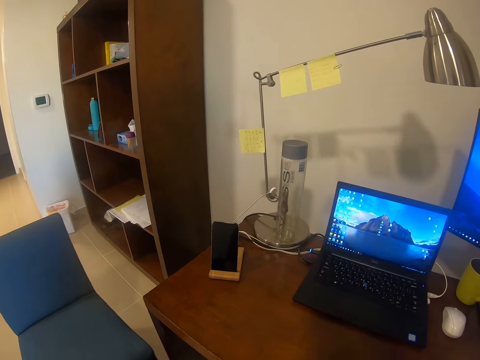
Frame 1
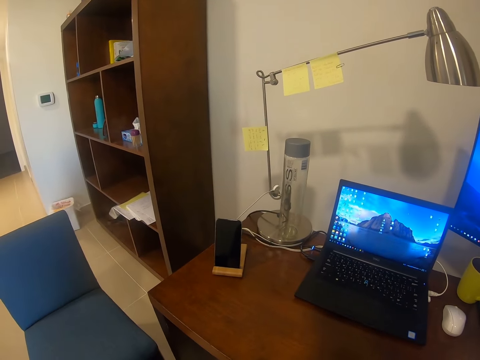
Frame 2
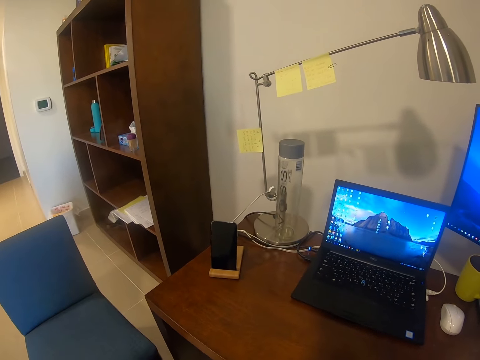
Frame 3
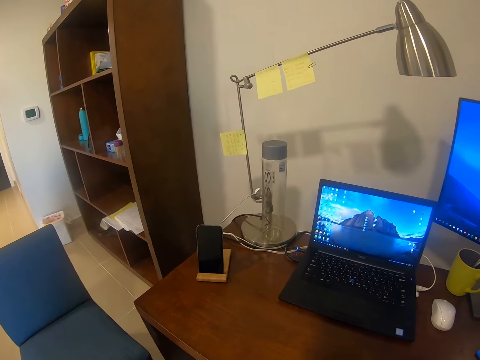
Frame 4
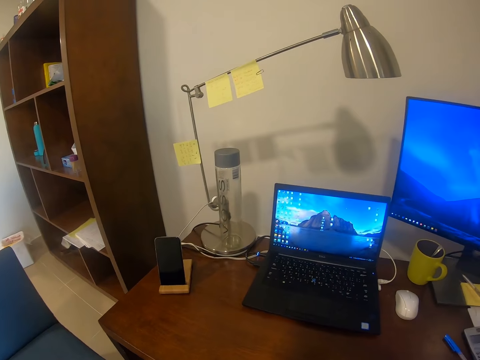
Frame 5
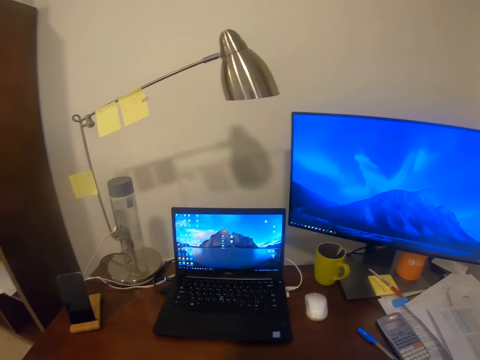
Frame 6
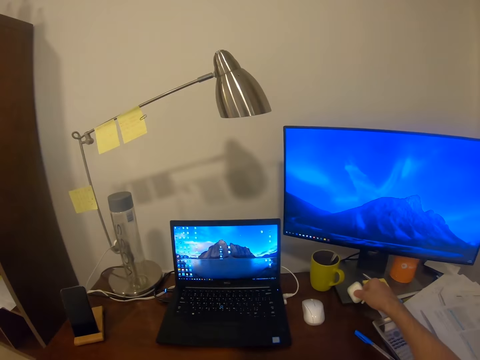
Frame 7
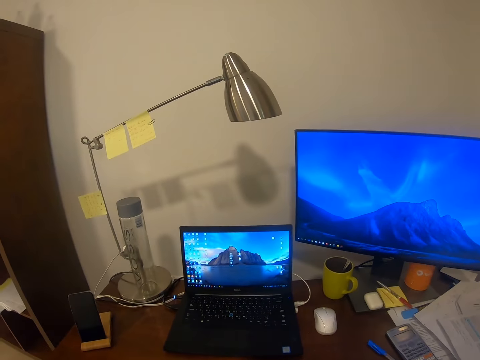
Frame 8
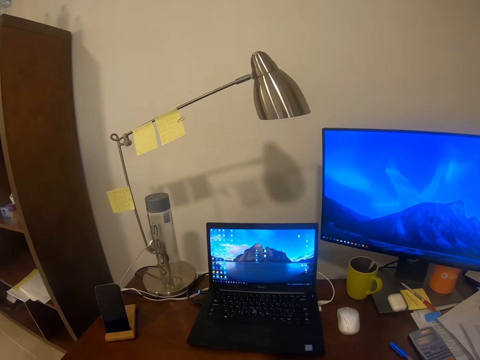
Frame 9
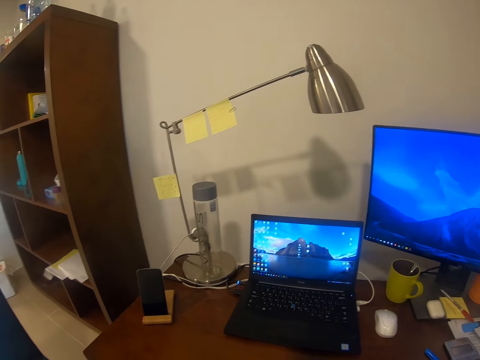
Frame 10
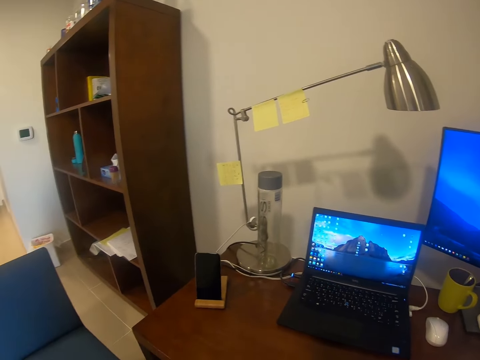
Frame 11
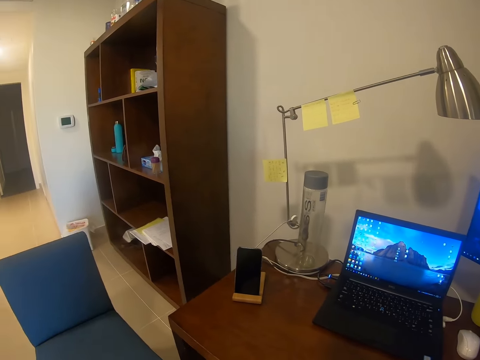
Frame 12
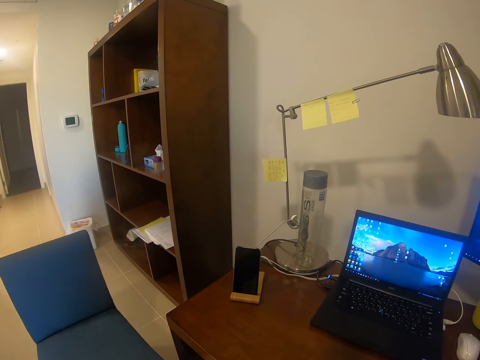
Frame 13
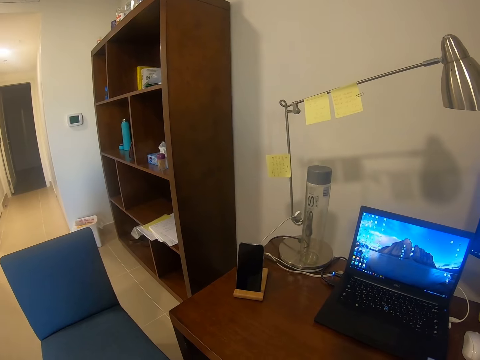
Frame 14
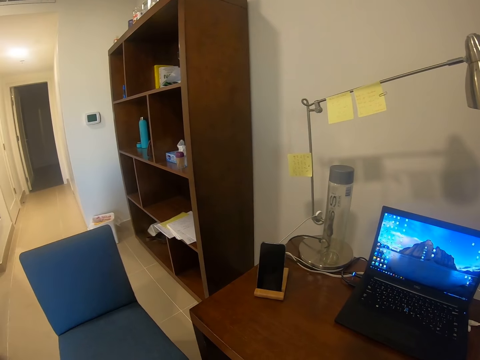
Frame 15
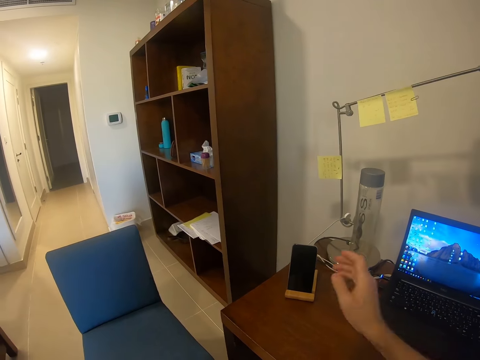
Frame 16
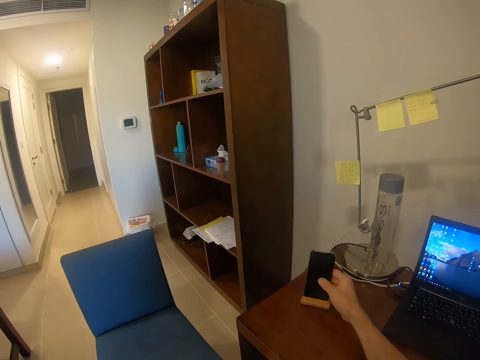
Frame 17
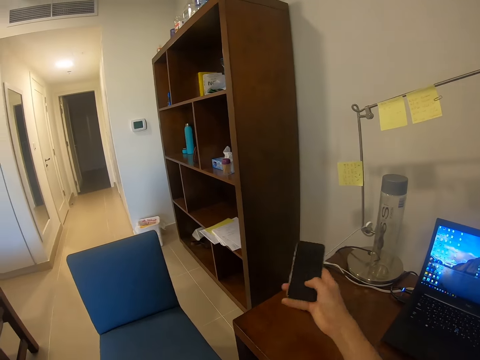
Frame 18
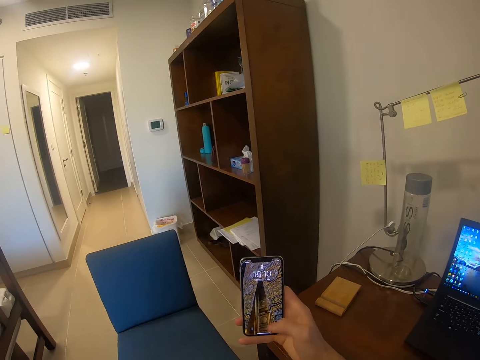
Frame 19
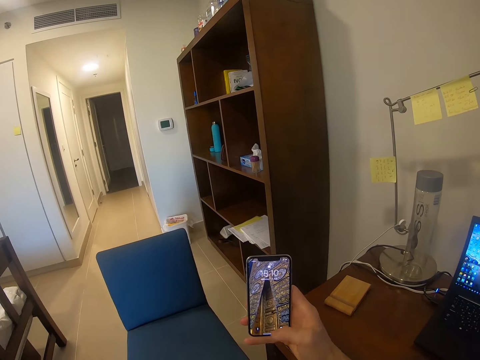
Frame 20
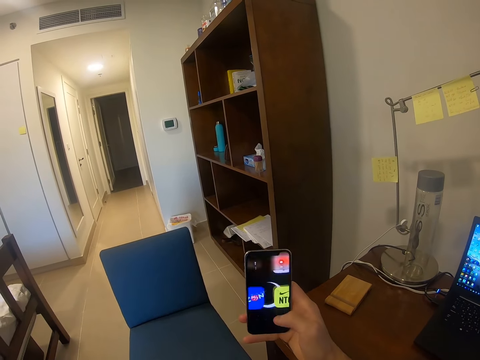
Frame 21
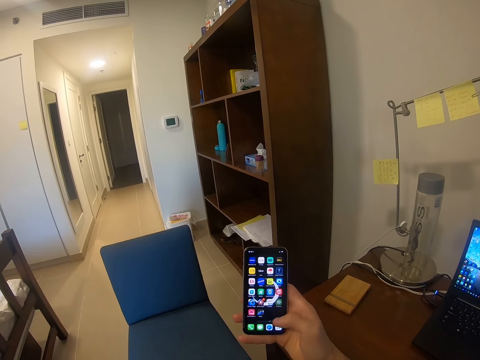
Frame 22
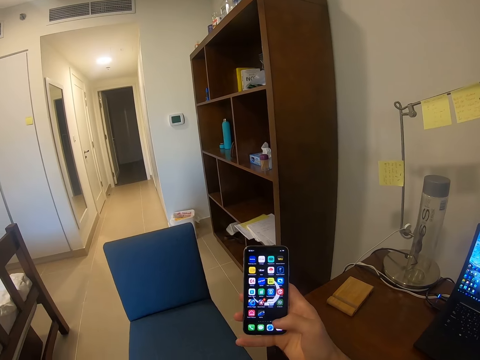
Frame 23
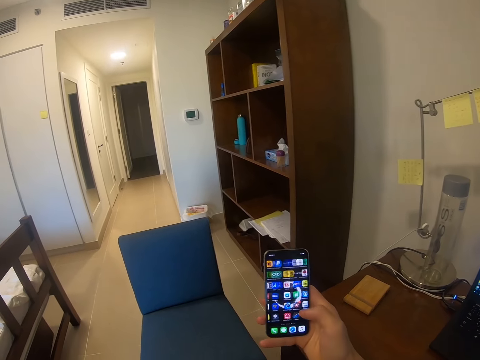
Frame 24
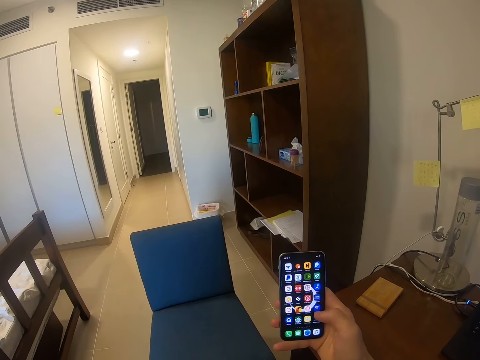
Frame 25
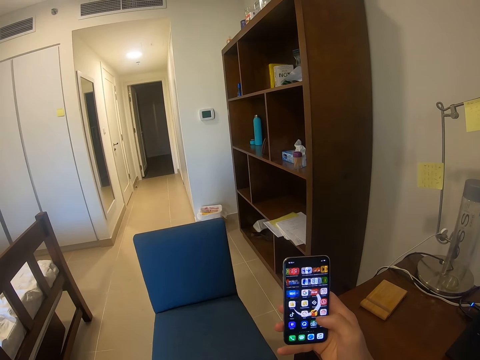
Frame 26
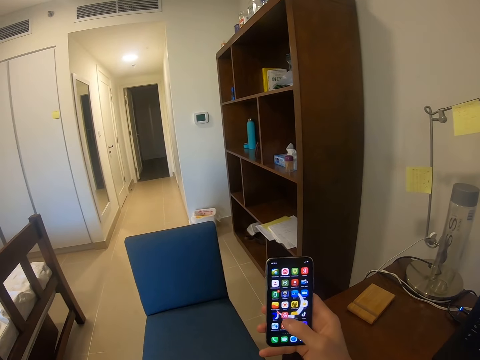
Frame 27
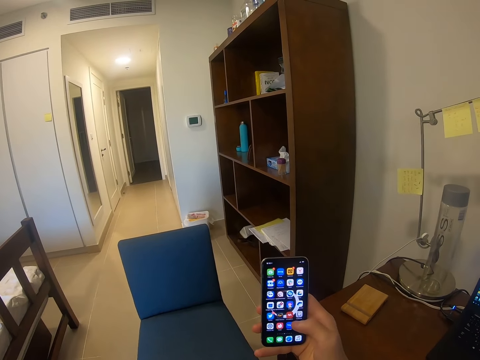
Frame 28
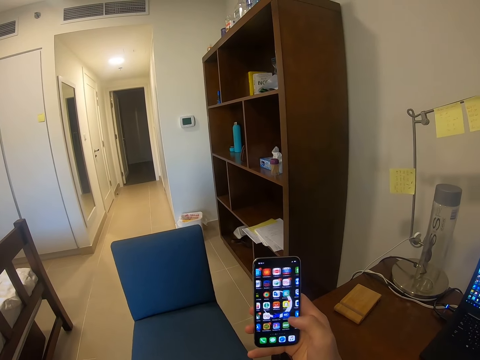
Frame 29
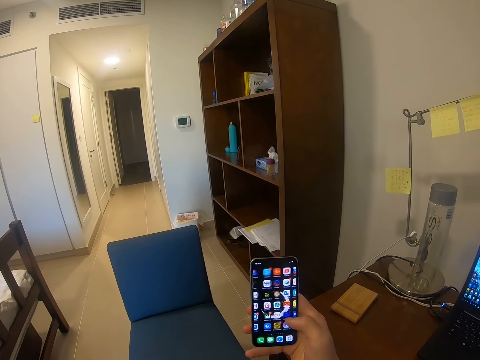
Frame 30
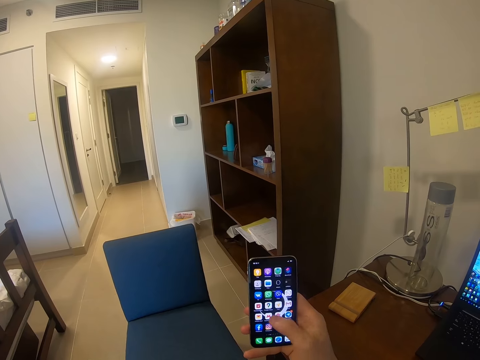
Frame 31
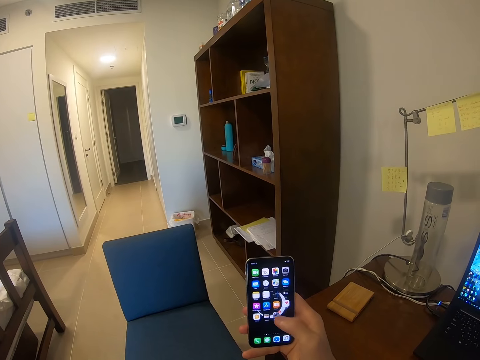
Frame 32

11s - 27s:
The camera wearer looks at the phone. They put the earphone holder on the table. They look at the phone. They look around. They take the phone. They open the phone. They dial the phone. They operate the phone.

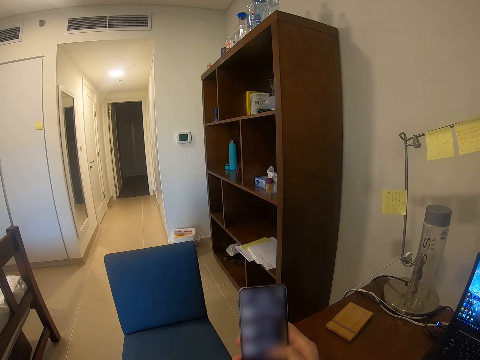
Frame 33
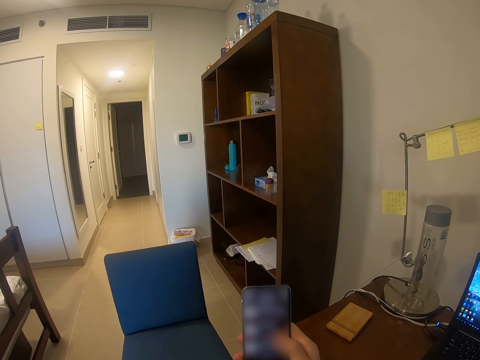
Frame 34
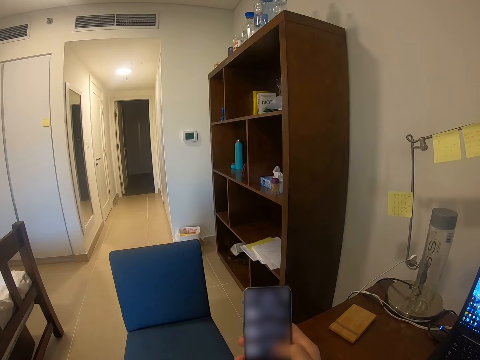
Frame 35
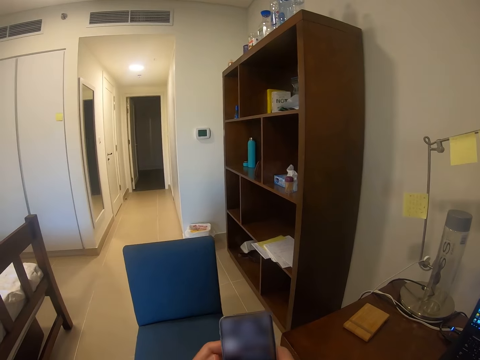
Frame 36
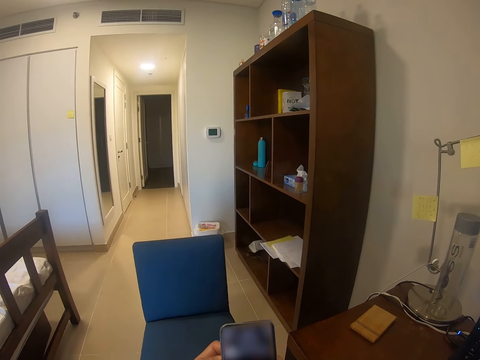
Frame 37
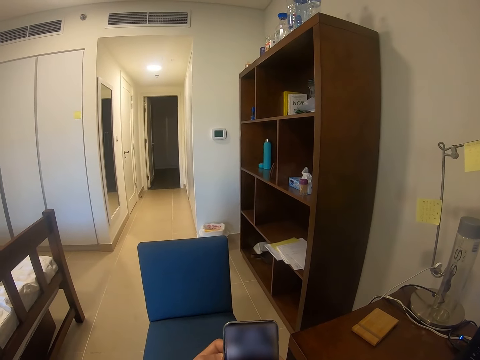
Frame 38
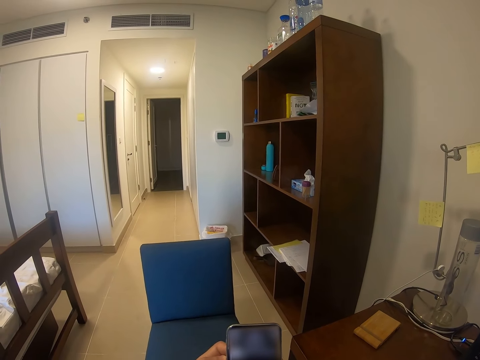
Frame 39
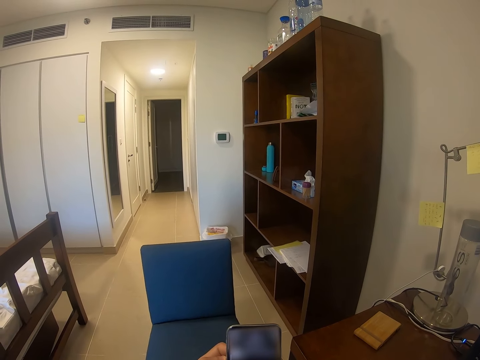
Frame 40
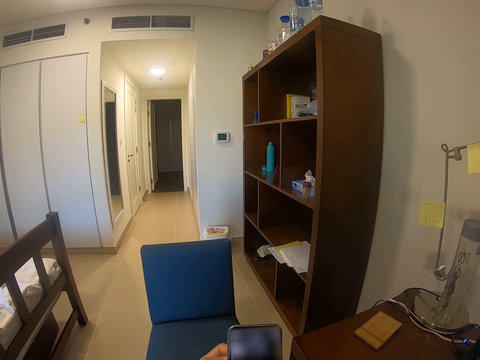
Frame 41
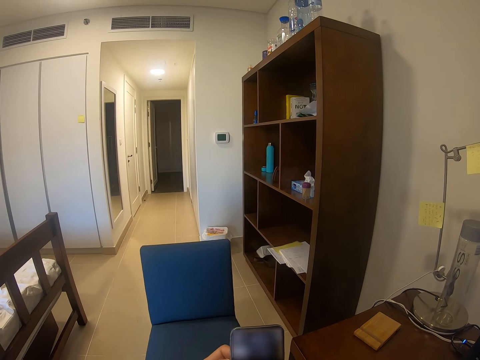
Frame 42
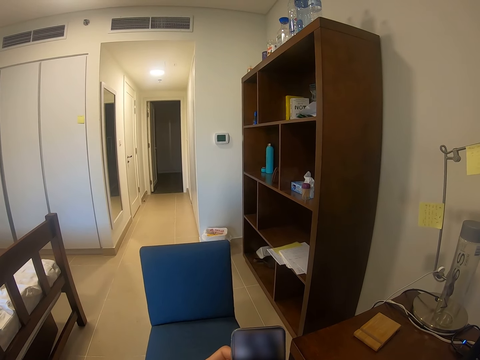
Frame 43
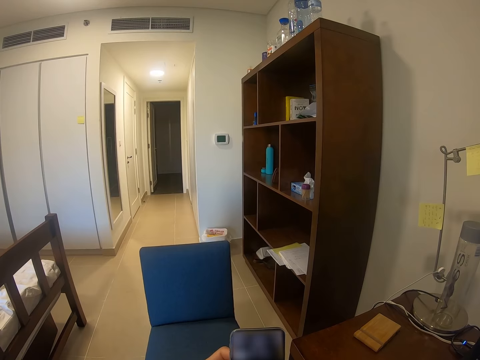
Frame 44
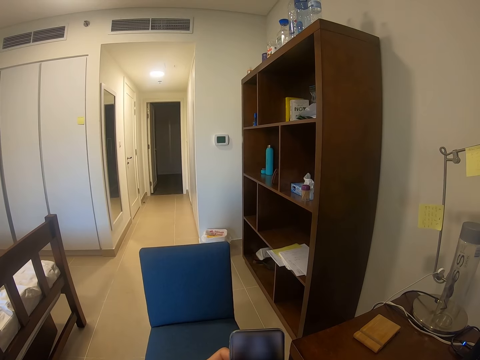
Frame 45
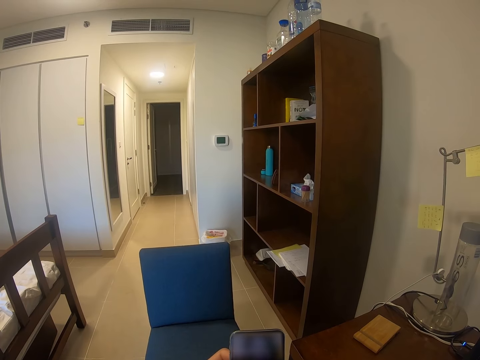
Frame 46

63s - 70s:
The camera wearer dials the phone with hands.

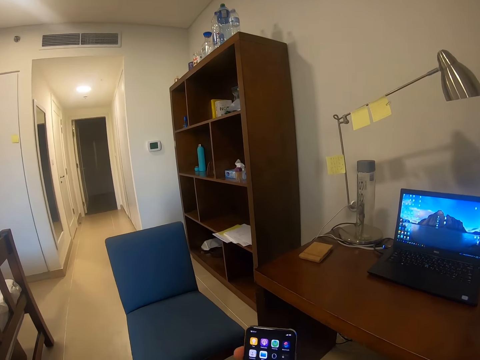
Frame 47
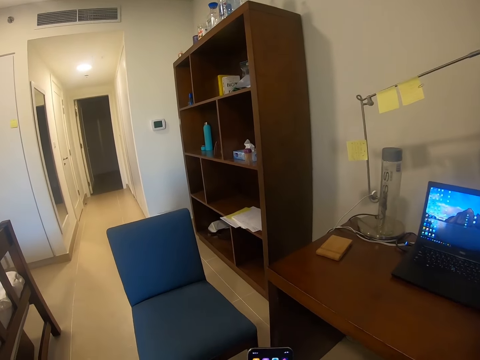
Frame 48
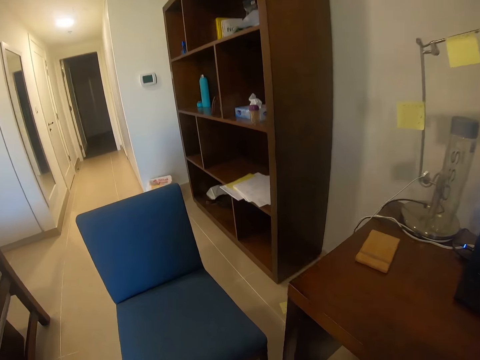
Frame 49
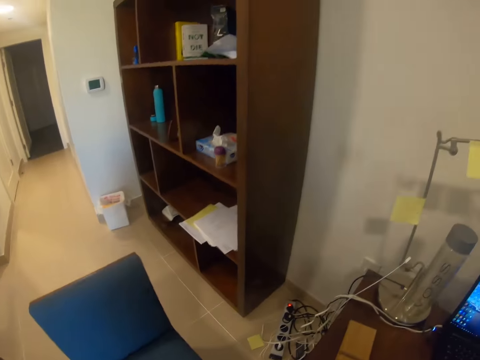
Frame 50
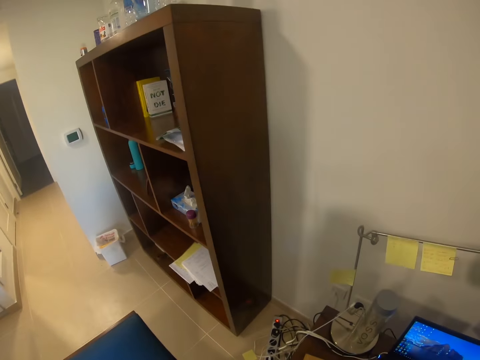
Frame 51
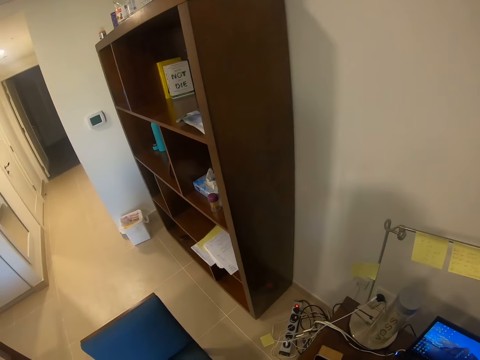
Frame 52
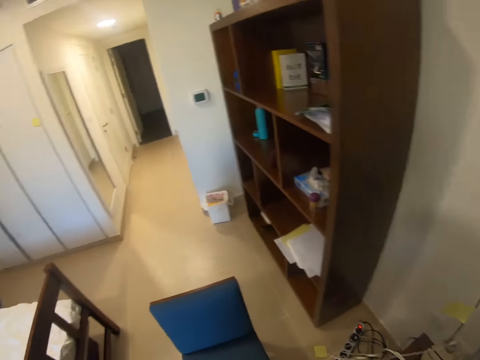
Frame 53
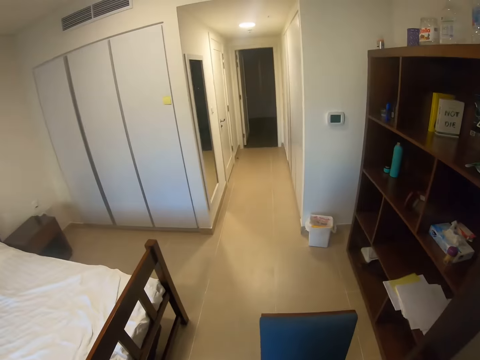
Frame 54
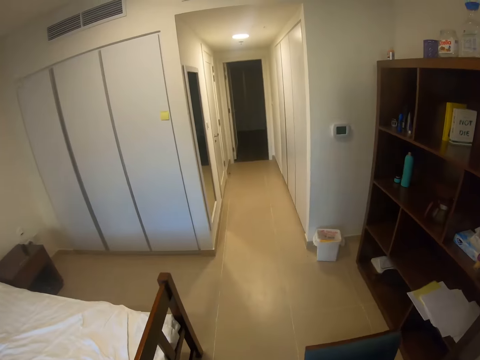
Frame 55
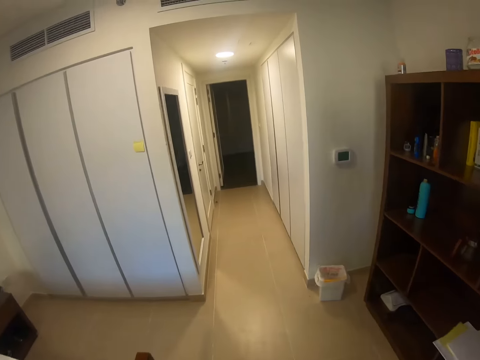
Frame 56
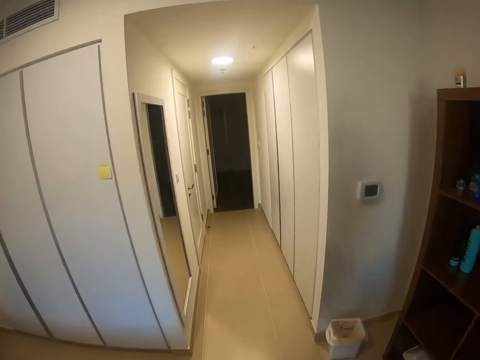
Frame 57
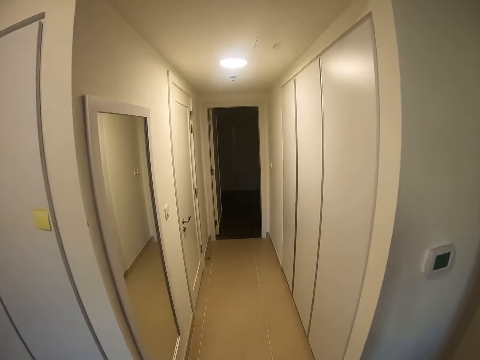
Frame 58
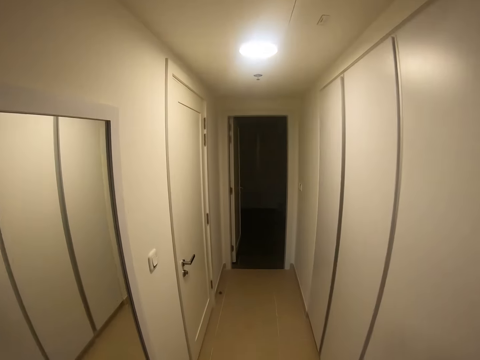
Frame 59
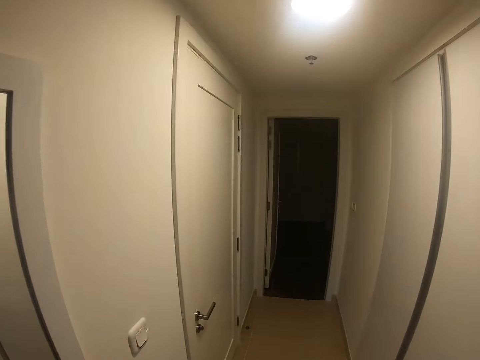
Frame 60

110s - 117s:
The camera wearer moves. They look at the cabinet. They look around the room. They walk in the house.
